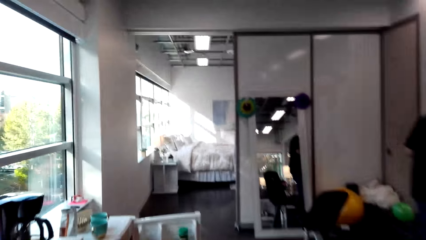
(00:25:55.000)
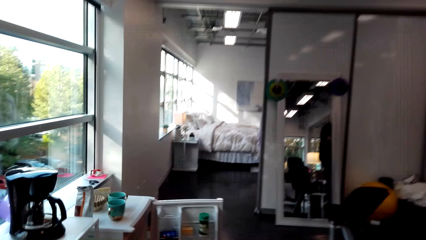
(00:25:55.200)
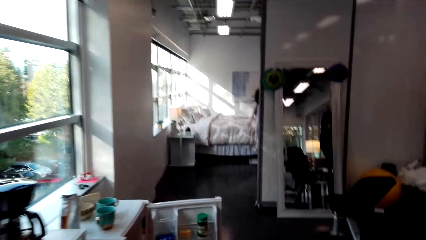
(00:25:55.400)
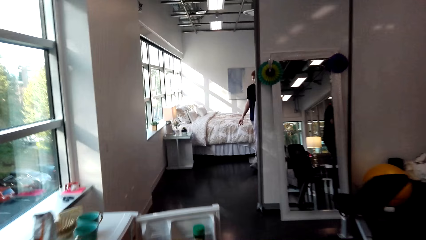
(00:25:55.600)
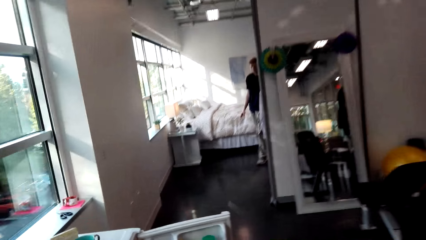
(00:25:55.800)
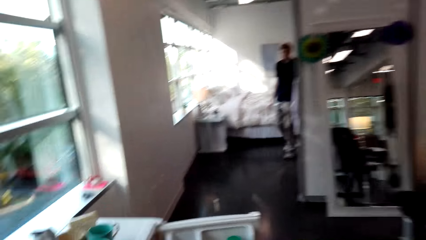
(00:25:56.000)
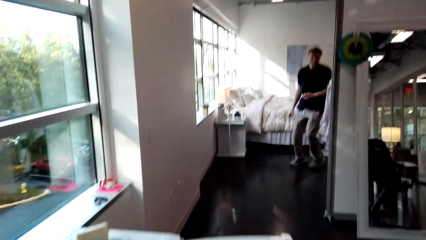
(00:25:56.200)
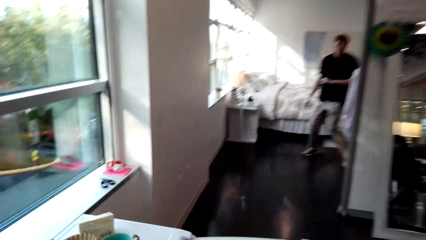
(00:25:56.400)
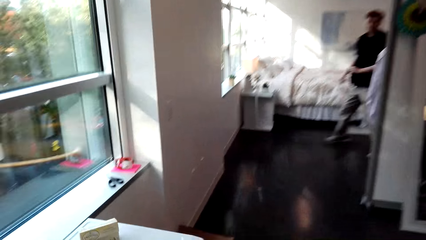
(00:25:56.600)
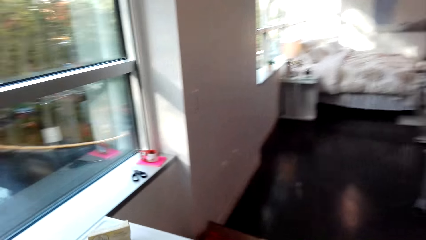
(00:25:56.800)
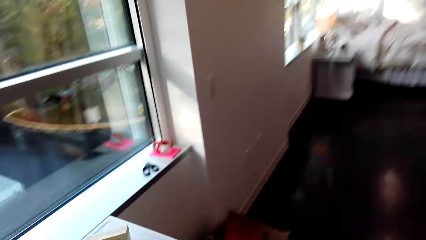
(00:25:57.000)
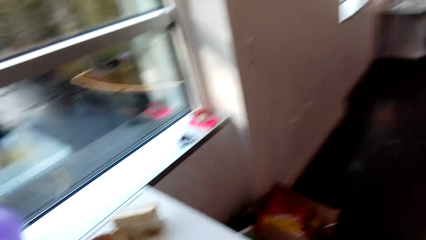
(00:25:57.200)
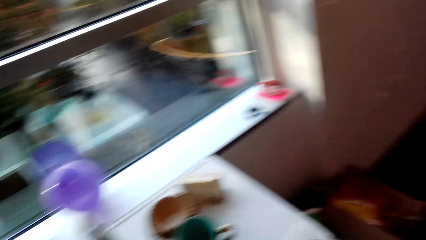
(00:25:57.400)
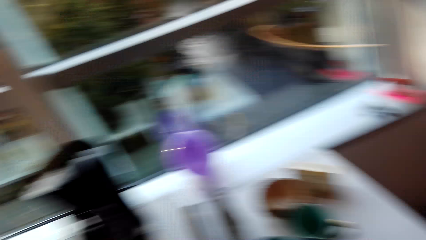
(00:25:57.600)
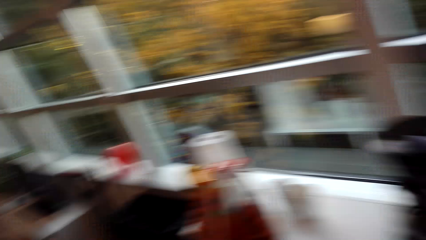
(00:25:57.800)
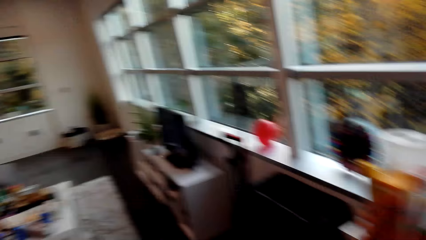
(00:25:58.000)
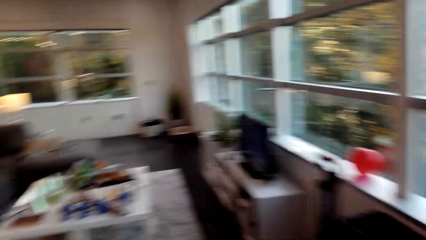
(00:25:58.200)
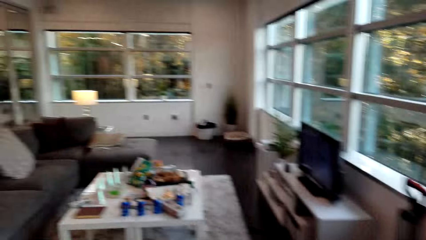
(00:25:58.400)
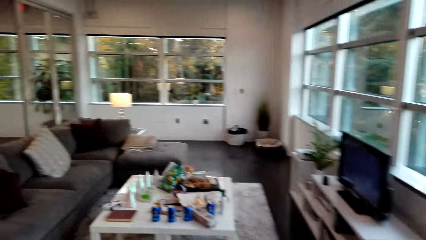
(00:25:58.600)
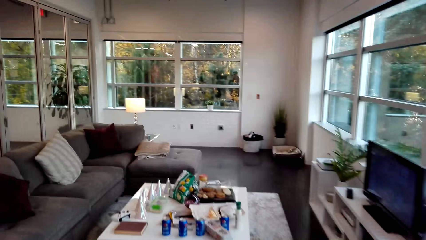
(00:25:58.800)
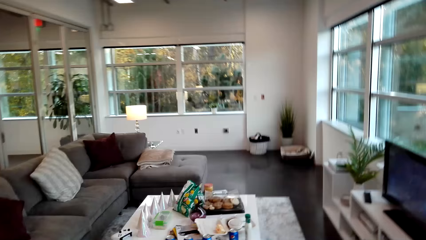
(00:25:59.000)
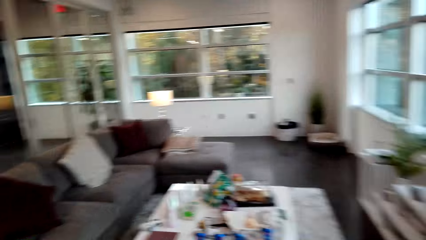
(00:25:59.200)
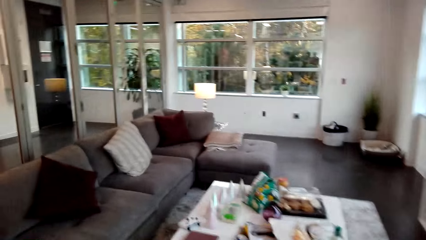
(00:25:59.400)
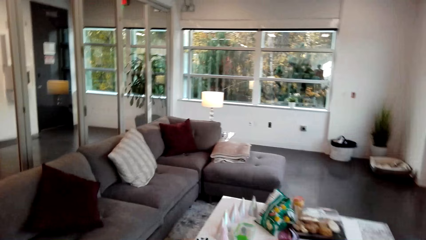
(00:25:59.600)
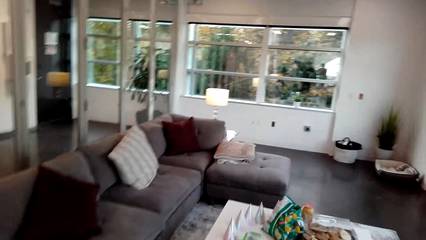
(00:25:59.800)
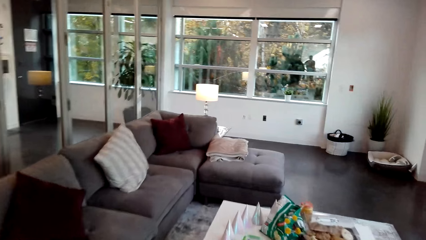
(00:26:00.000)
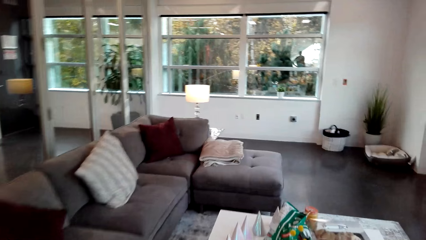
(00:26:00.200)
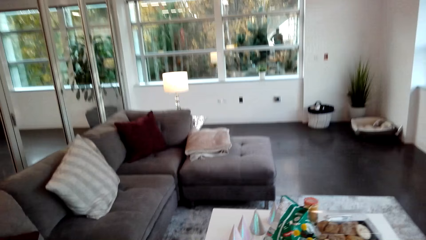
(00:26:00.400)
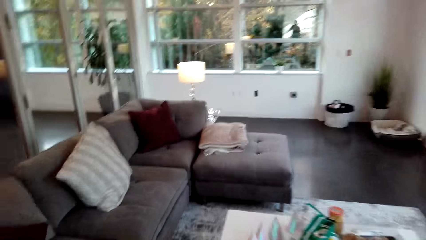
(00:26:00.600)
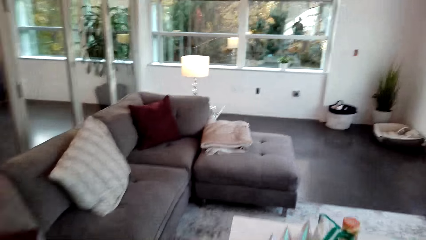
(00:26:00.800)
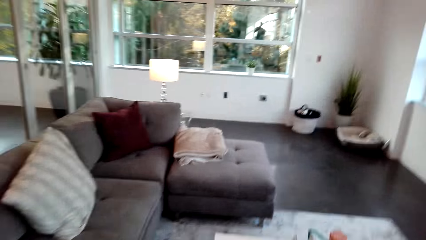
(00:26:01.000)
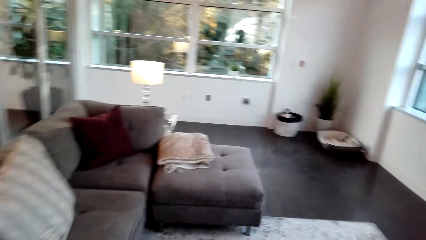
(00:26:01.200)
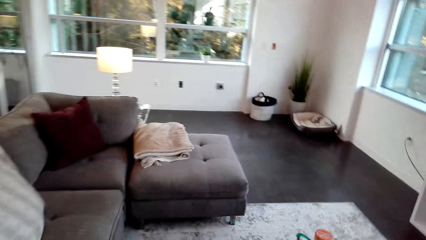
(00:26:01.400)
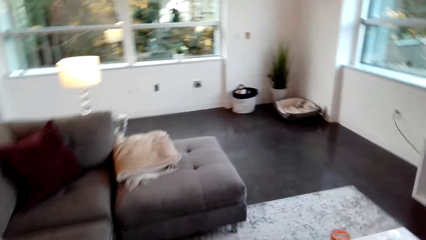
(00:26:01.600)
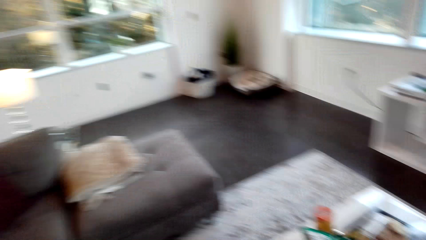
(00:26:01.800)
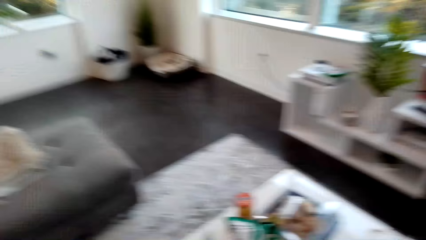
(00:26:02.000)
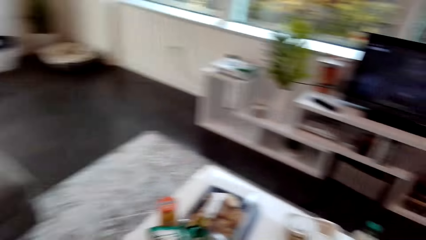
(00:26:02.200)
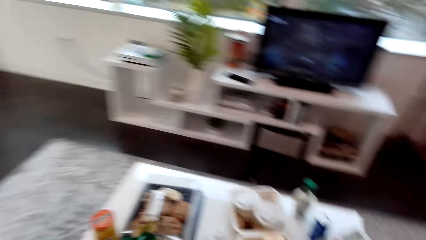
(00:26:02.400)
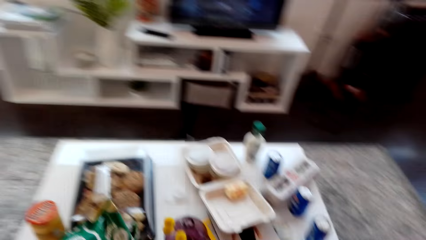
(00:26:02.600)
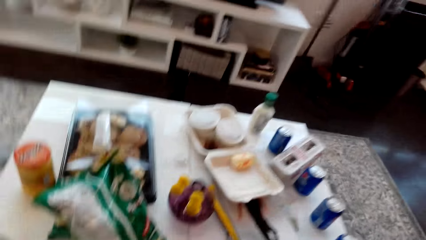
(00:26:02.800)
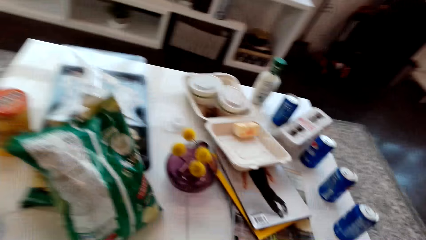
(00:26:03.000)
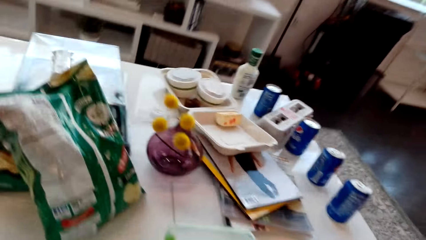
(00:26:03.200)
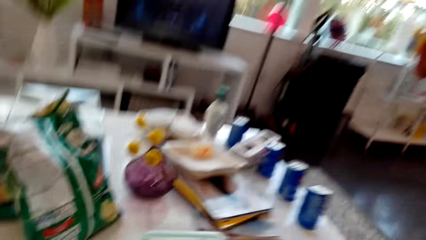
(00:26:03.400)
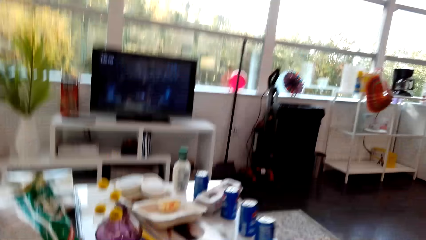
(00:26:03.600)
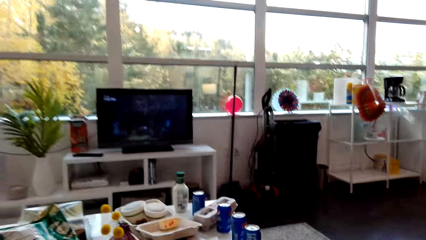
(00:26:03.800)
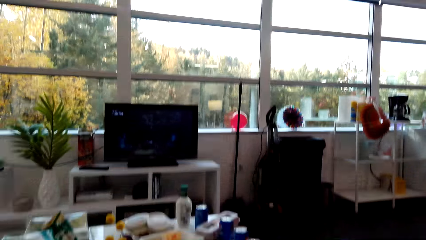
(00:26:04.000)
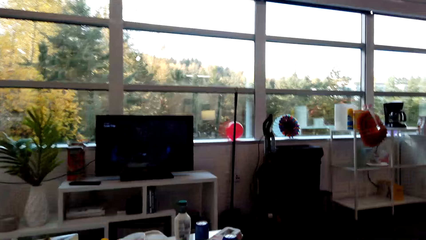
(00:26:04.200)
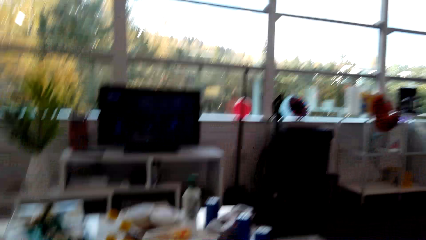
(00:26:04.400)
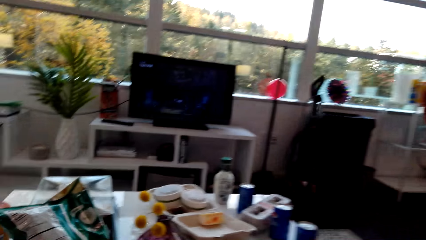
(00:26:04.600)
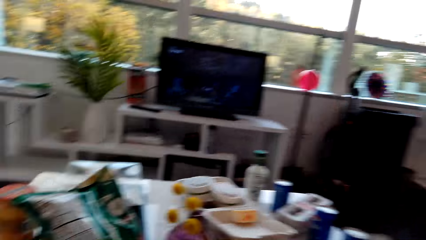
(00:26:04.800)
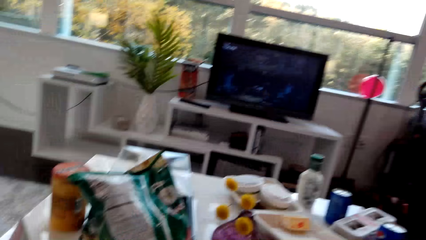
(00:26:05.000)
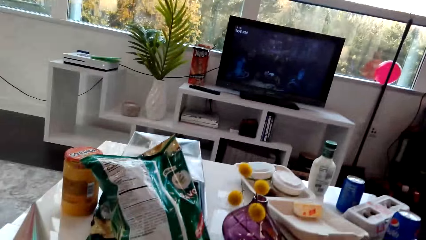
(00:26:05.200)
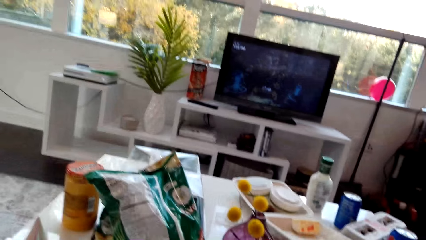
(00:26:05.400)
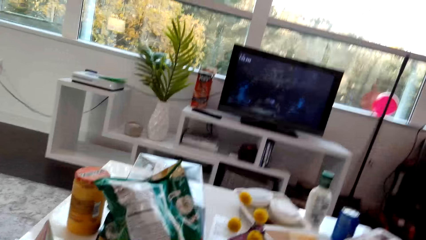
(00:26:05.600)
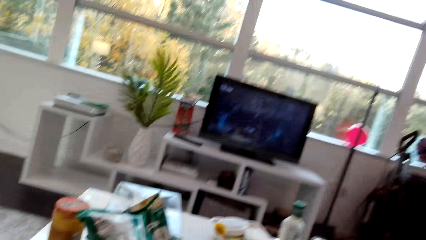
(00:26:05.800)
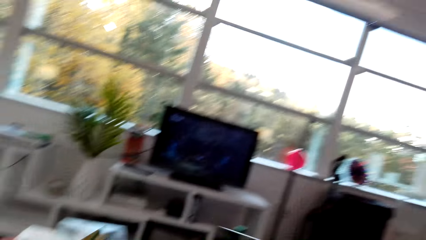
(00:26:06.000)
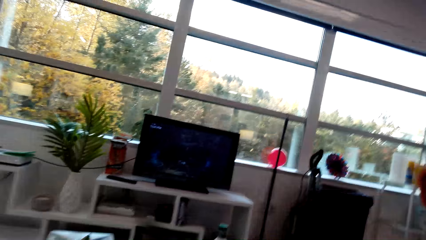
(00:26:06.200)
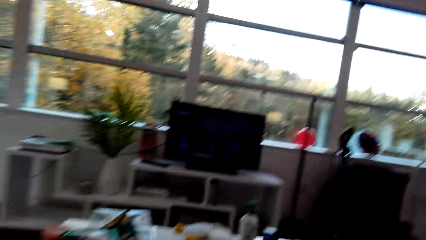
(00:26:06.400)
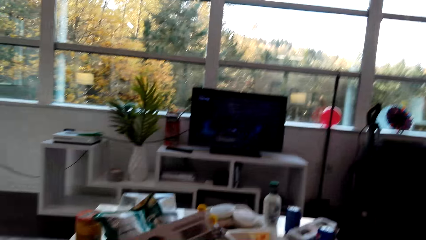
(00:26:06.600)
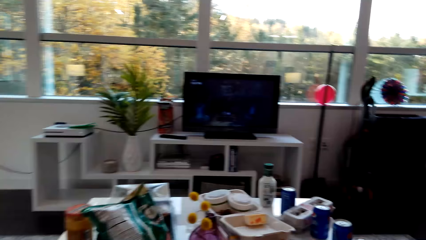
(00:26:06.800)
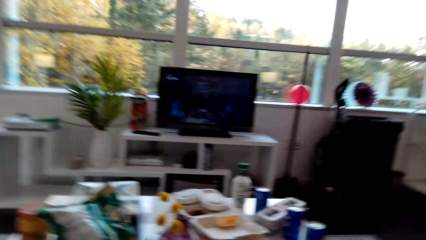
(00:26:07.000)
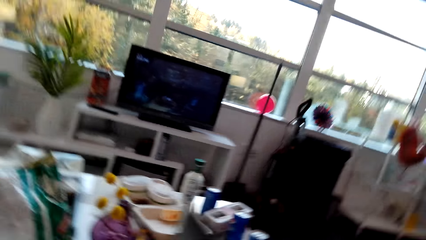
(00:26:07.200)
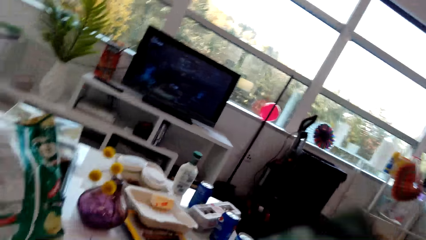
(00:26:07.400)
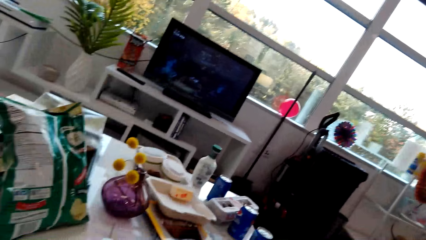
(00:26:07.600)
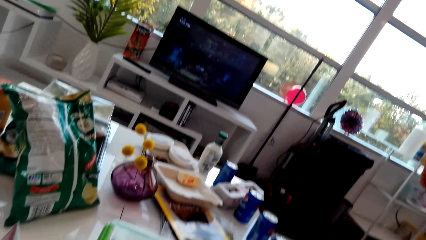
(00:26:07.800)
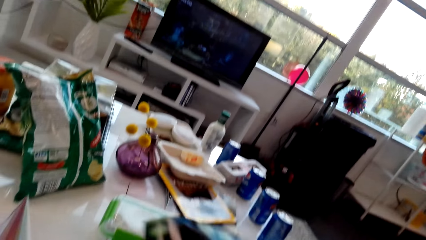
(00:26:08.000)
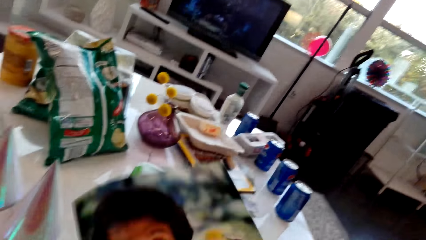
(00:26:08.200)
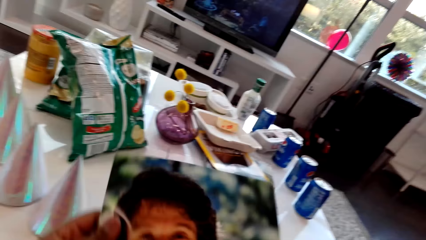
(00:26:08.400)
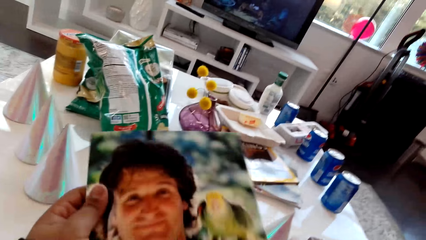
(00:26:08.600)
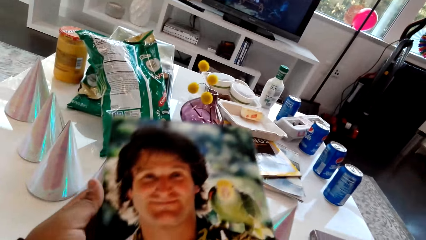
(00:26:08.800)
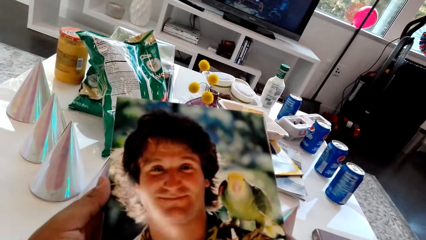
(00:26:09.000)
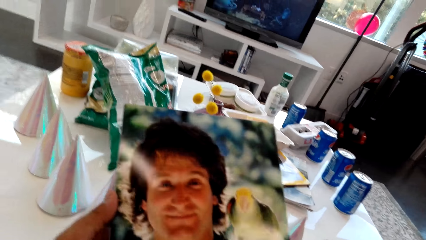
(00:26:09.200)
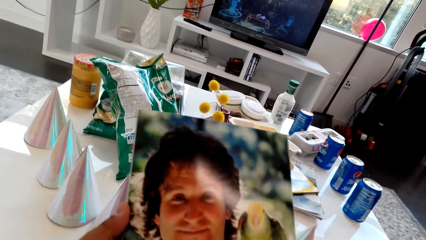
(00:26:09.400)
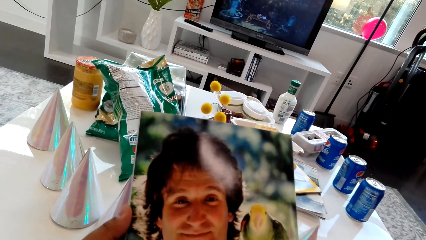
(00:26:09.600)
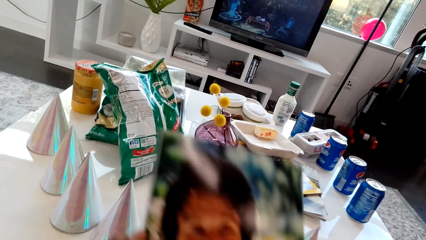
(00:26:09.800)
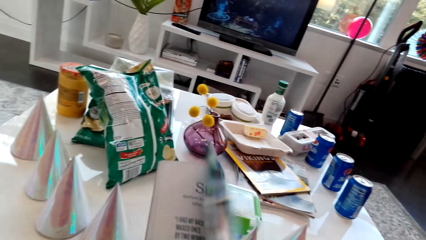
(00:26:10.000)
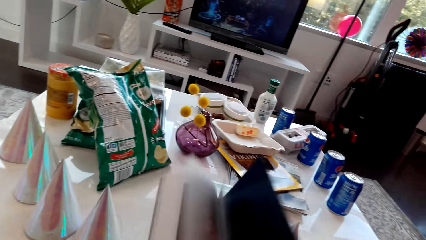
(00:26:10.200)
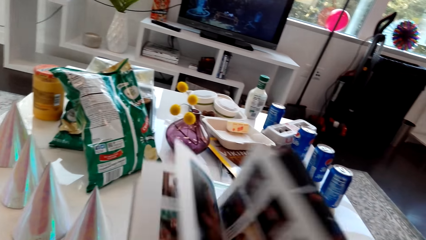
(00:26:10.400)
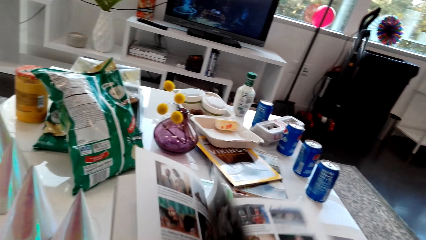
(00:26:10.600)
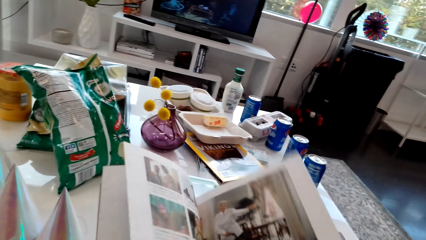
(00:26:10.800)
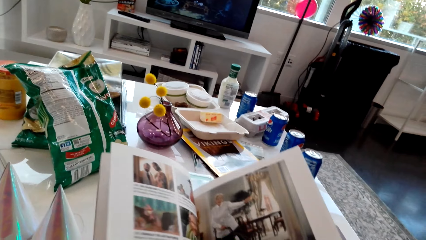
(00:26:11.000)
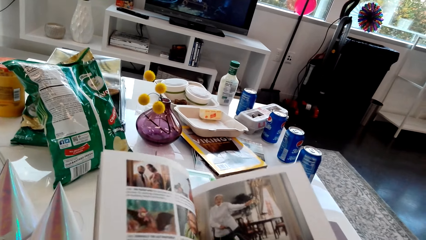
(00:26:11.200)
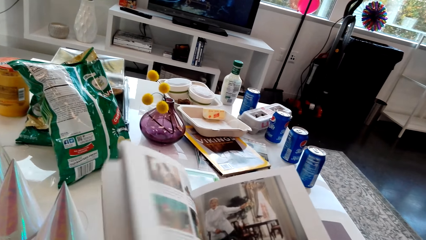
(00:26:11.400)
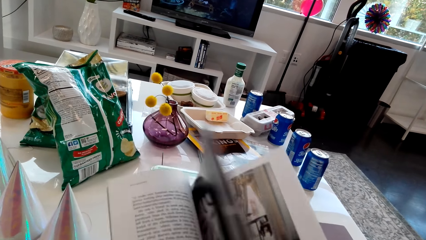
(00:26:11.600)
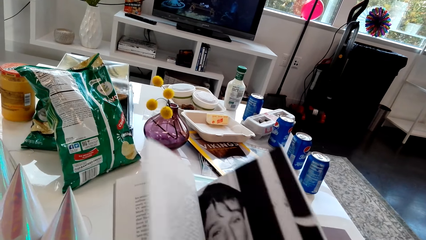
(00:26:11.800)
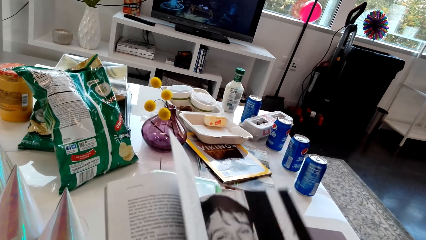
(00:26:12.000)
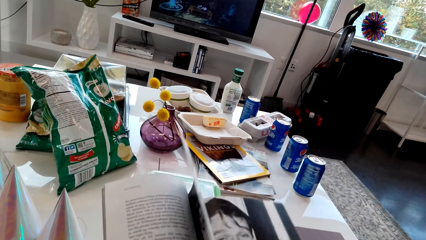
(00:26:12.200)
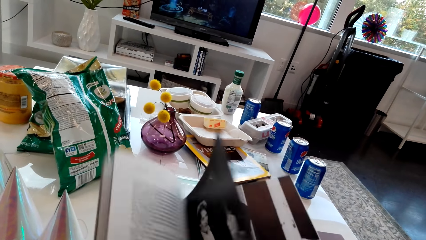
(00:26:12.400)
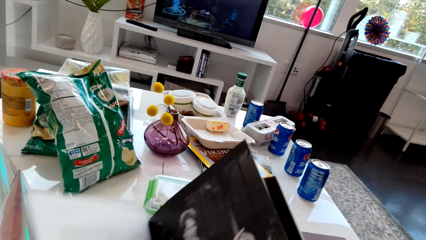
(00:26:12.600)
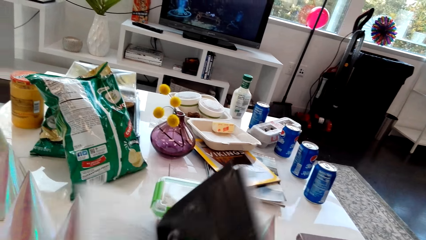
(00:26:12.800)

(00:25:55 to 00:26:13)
A man jumps backwards. The man walks in a room. The camera wearer turns around. They walk in the room, move towards the table and sit on the couch or chair. They look at the television. They take a magazine on the table. They hold the magazine. They look at the magazine. They flip pages of the magazine.
